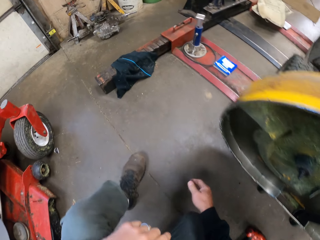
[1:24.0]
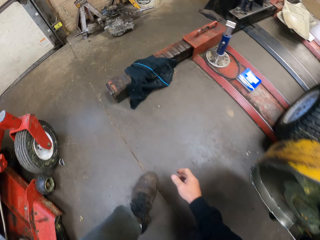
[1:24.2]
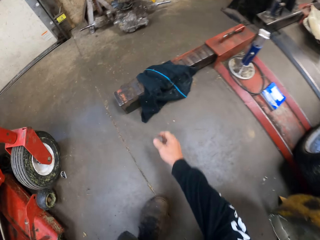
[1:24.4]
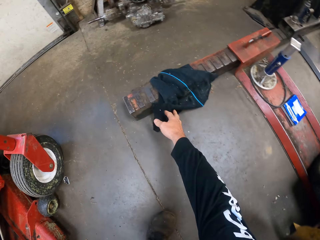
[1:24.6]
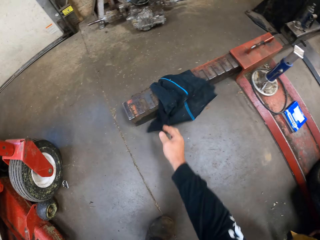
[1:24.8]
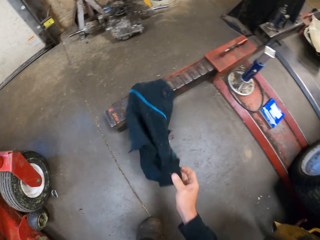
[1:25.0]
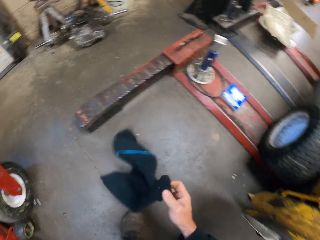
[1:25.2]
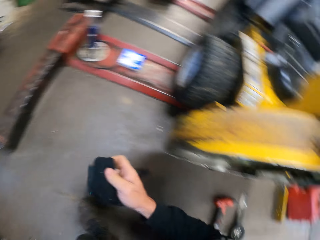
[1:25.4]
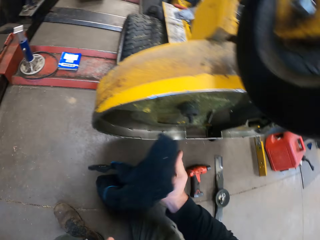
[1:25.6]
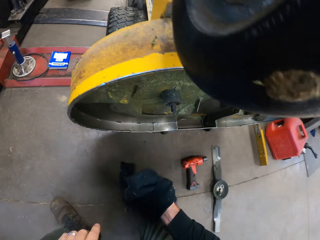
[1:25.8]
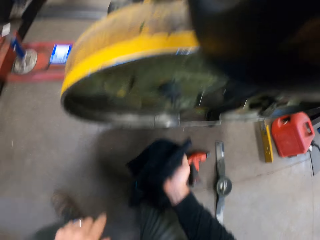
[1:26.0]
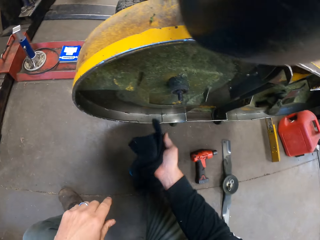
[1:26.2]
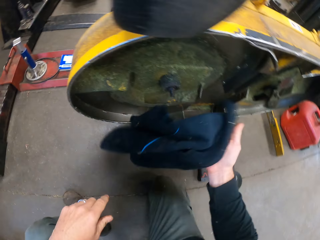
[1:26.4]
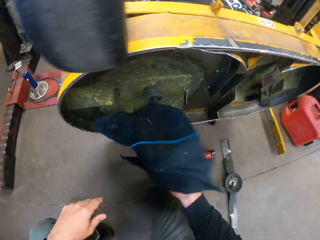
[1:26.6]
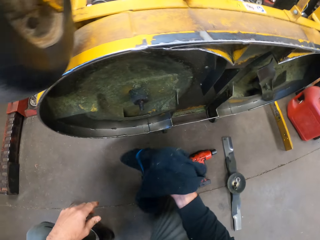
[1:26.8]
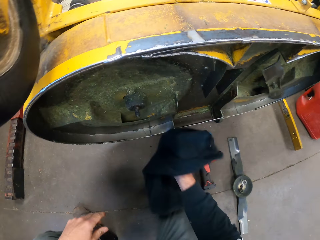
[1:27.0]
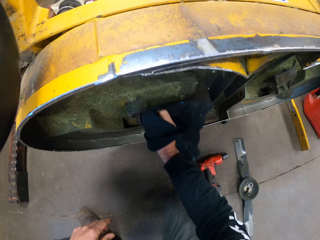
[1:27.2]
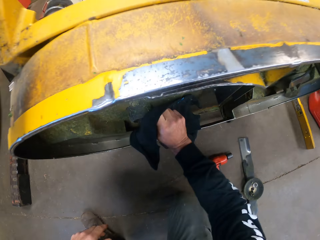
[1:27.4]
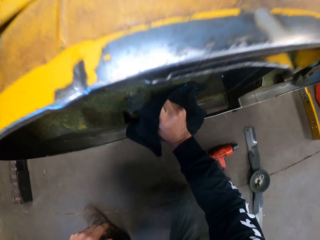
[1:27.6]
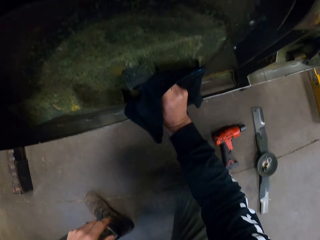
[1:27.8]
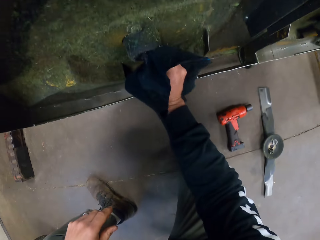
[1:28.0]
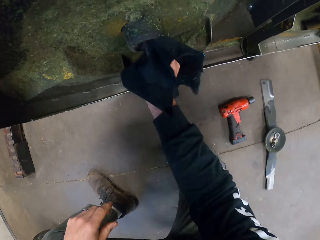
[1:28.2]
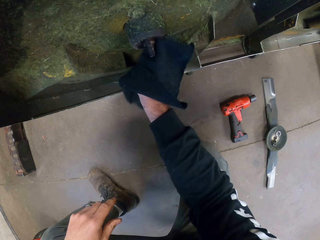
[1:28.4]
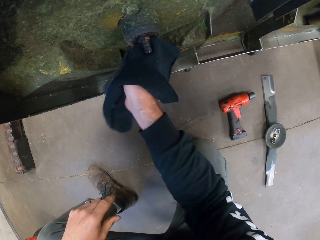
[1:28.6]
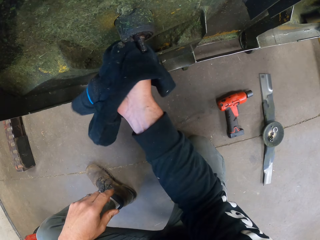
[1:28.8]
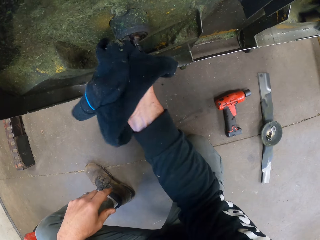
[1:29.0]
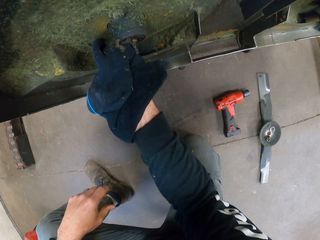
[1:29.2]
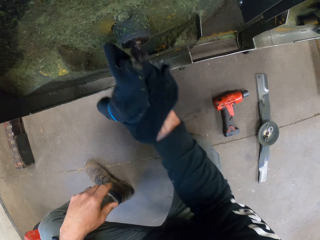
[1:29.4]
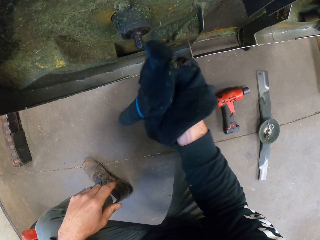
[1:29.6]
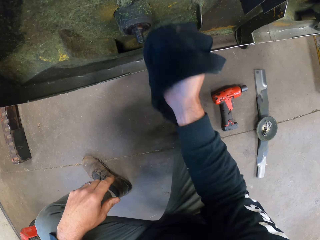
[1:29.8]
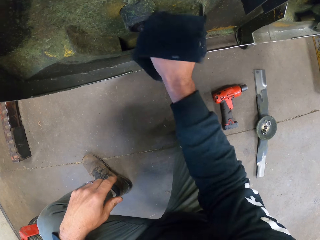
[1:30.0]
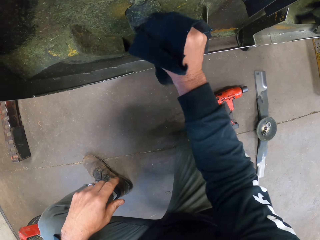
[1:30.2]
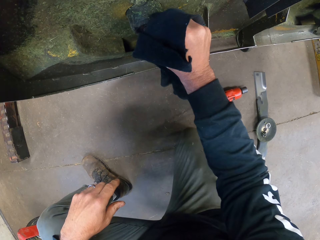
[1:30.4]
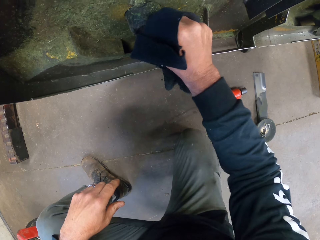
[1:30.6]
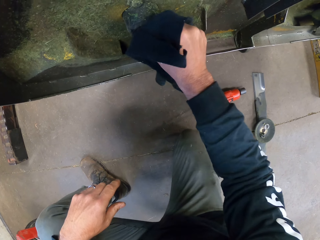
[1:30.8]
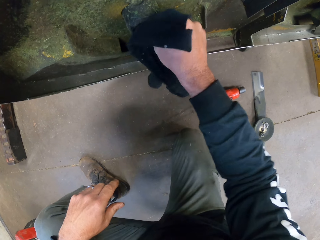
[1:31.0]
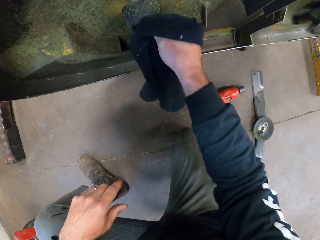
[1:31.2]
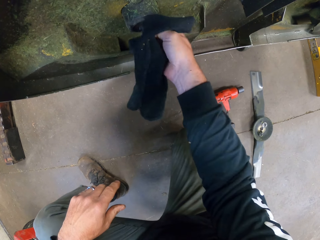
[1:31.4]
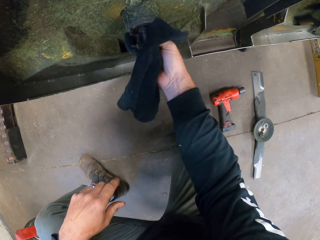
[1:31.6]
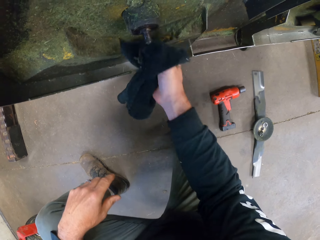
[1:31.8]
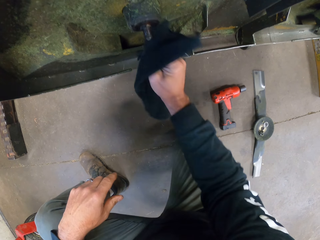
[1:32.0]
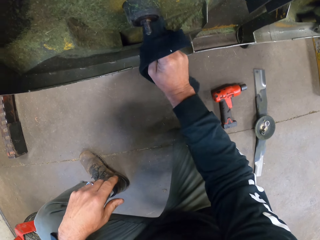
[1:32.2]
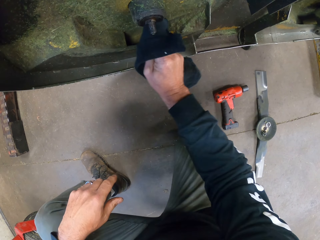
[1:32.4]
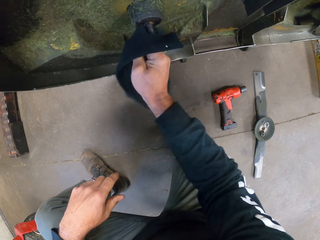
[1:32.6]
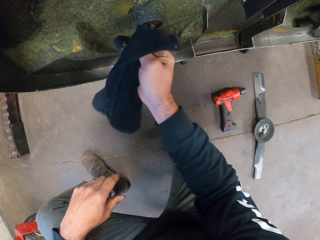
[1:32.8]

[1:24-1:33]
The camera wearer picks up a towel from the floor. They clean the rotor of the blade with the towel.

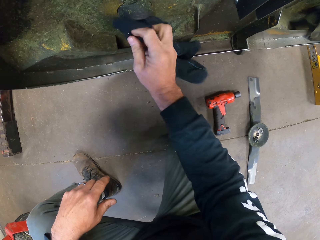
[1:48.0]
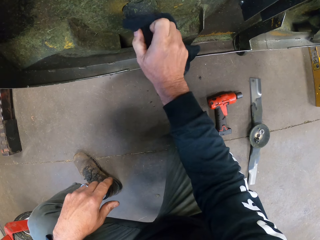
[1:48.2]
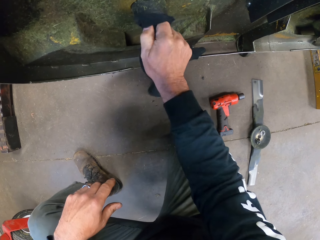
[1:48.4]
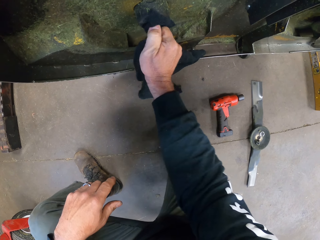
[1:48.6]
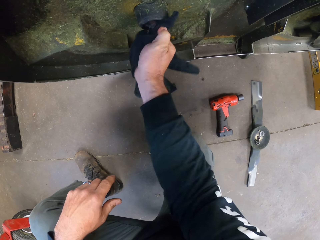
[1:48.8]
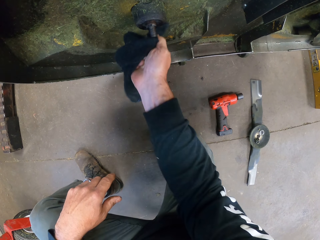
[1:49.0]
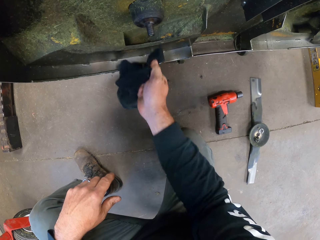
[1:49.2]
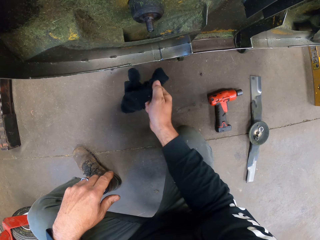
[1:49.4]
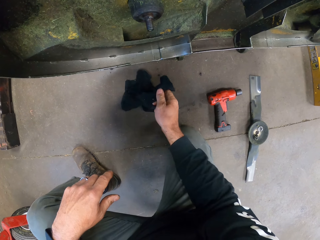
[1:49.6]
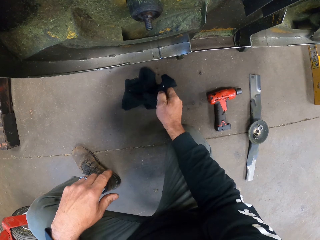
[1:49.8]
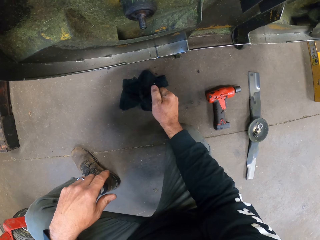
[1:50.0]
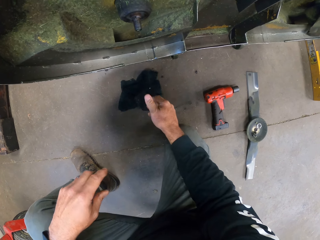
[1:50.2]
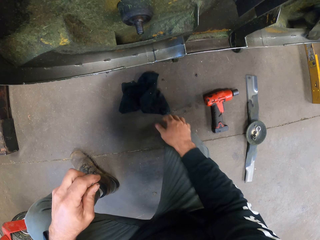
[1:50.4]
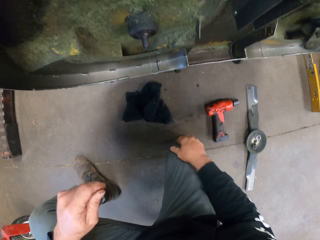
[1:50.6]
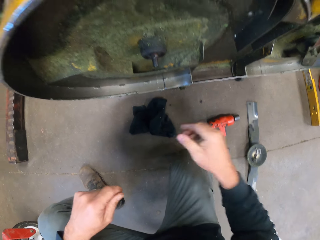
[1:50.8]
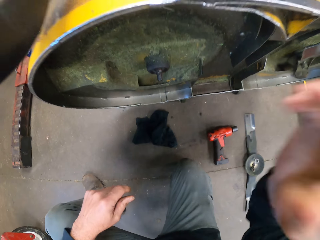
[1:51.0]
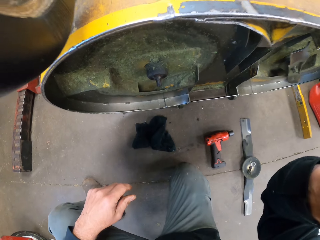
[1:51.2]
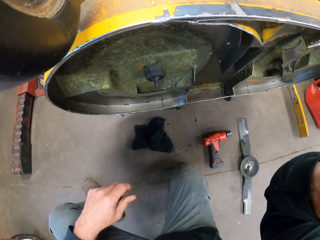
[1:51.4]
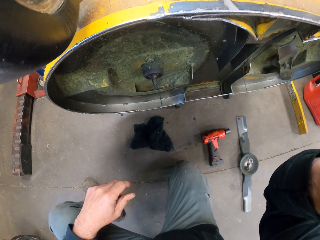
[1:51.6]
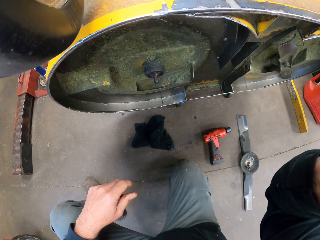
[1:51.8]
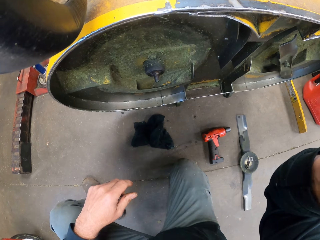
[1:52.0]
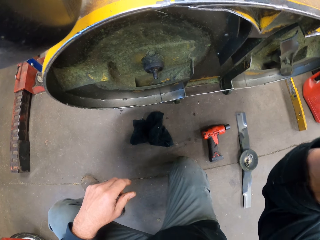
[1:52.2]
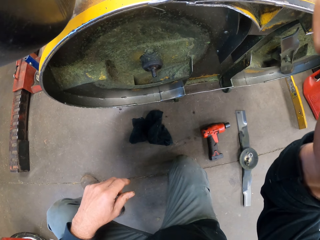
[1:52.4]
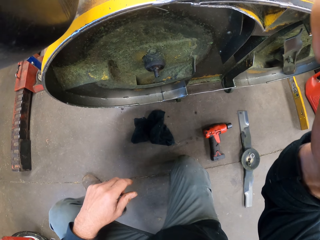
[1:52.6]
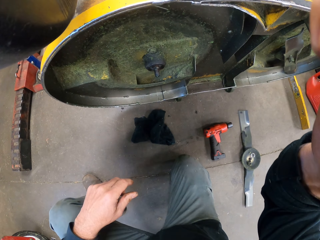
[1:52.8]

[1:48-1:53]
The camera wearer puts the towel on the floor. They raise a hand.
